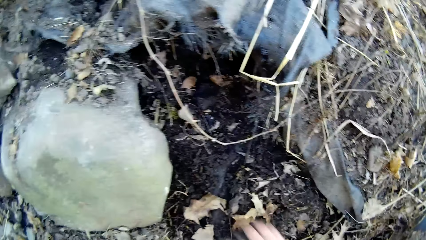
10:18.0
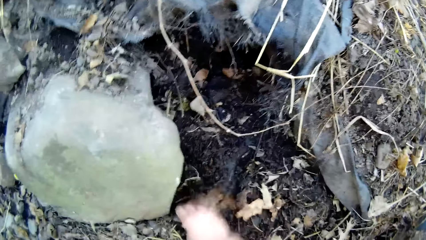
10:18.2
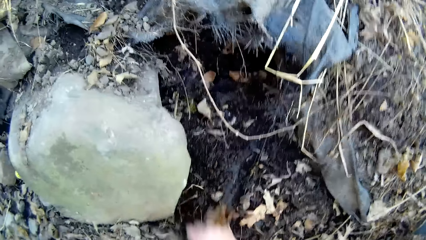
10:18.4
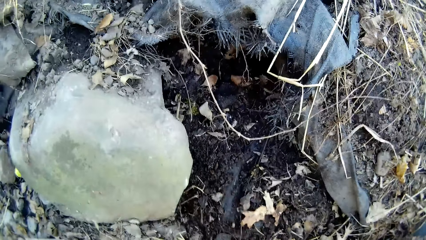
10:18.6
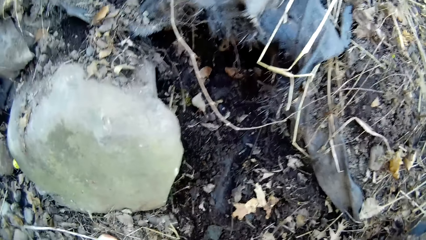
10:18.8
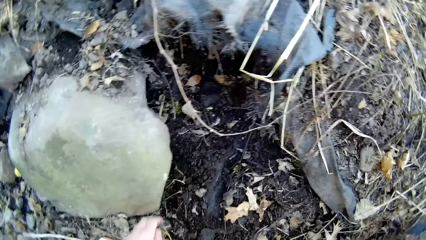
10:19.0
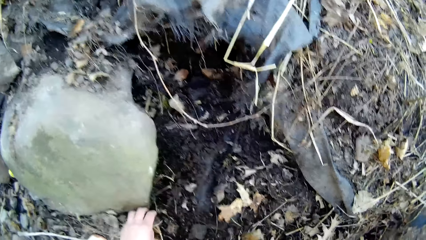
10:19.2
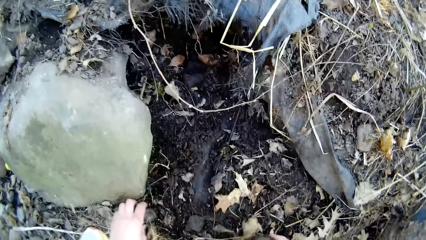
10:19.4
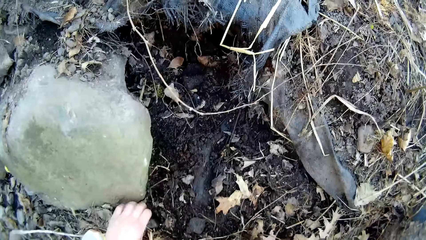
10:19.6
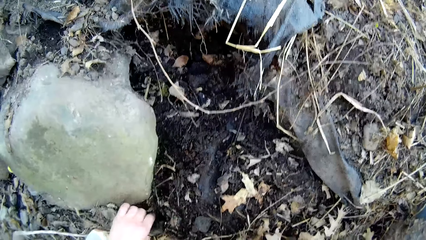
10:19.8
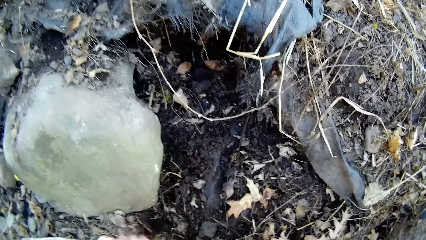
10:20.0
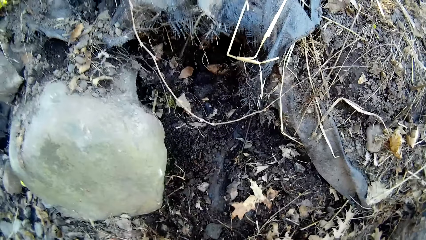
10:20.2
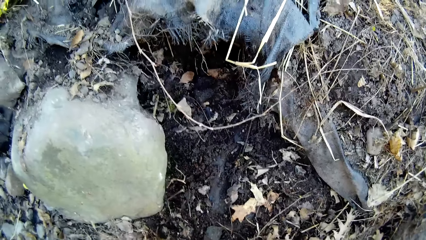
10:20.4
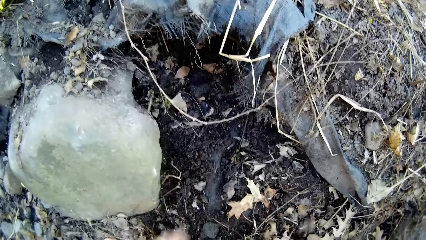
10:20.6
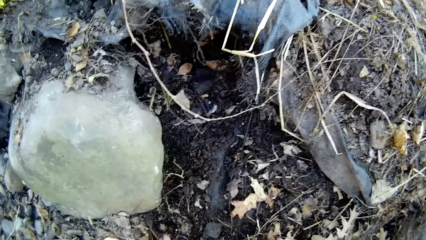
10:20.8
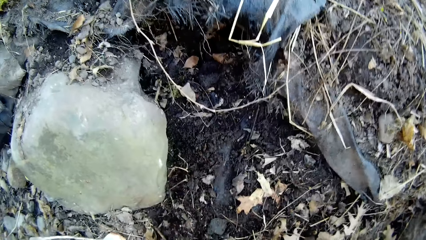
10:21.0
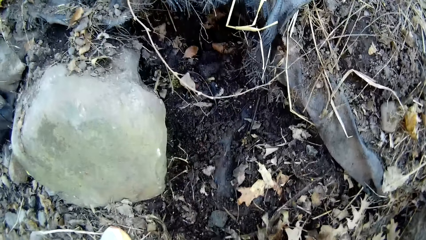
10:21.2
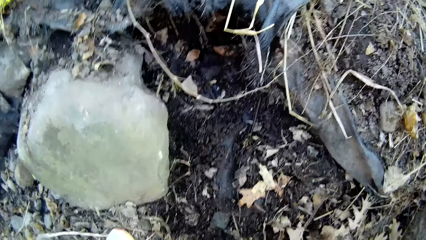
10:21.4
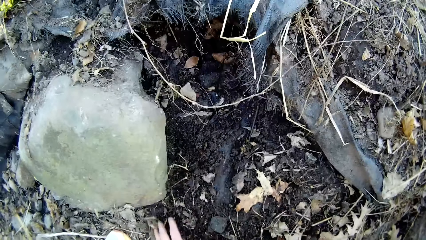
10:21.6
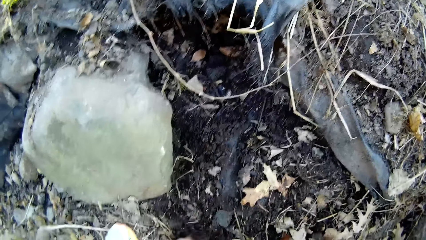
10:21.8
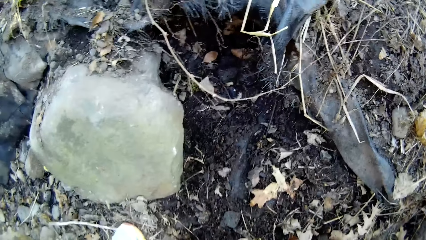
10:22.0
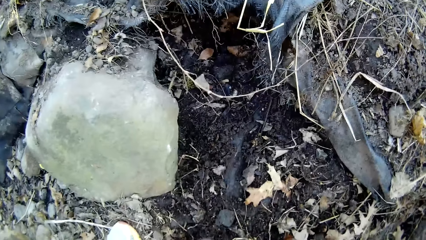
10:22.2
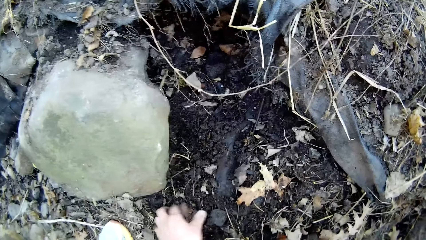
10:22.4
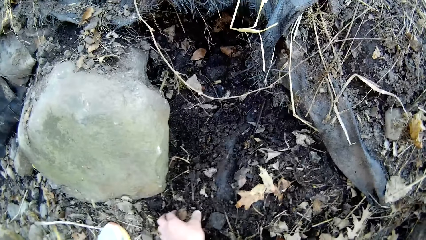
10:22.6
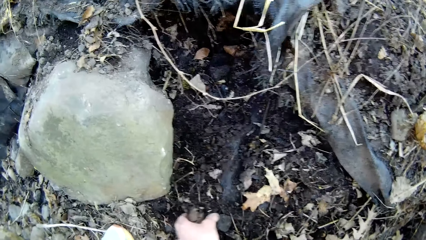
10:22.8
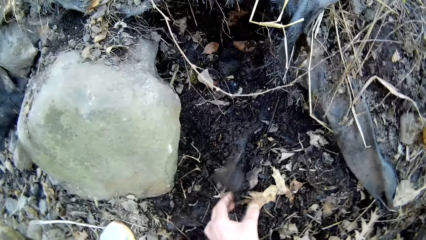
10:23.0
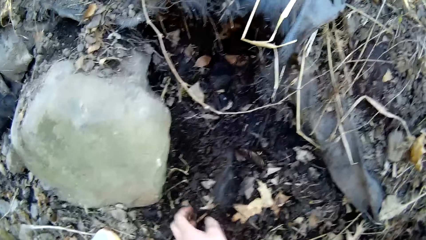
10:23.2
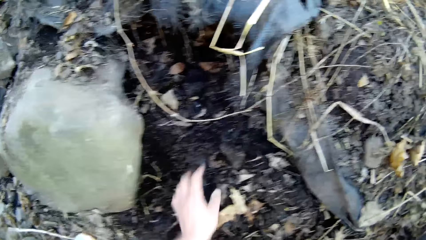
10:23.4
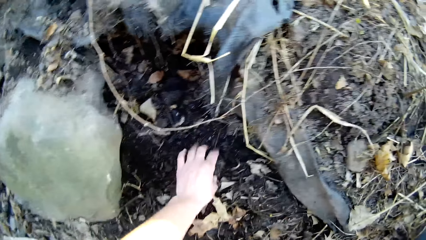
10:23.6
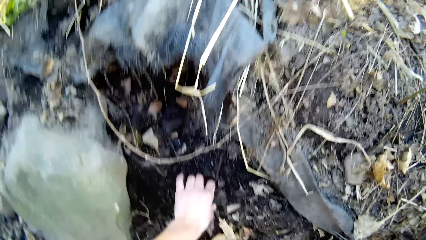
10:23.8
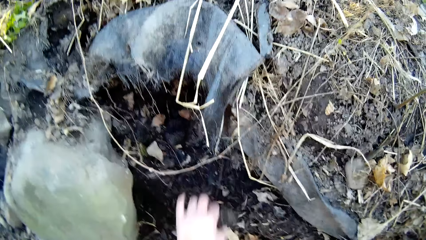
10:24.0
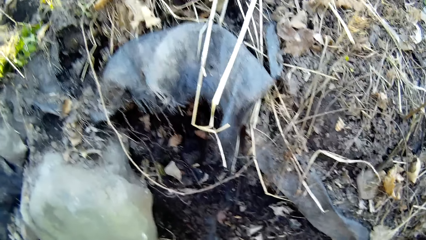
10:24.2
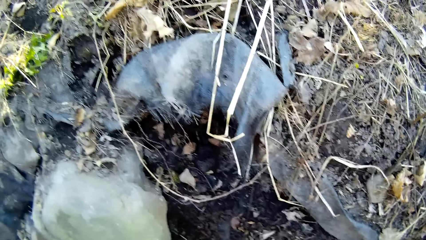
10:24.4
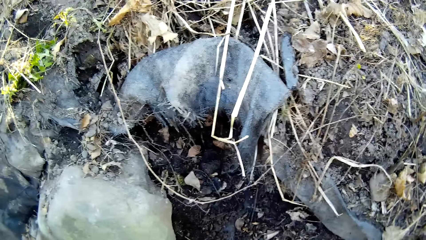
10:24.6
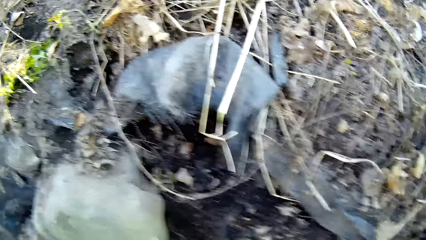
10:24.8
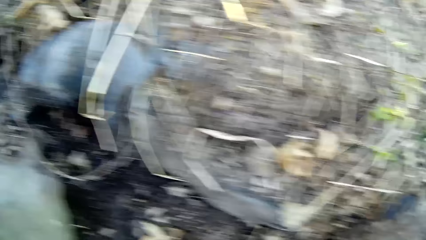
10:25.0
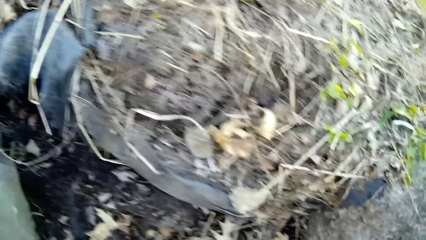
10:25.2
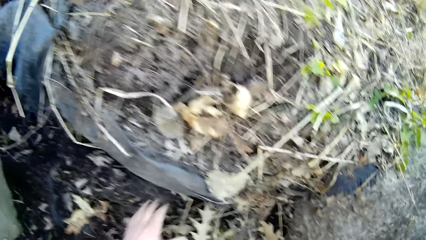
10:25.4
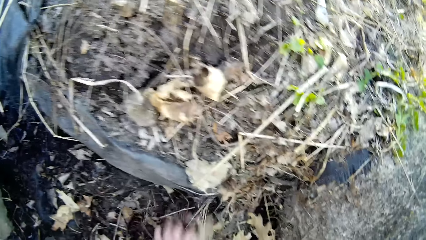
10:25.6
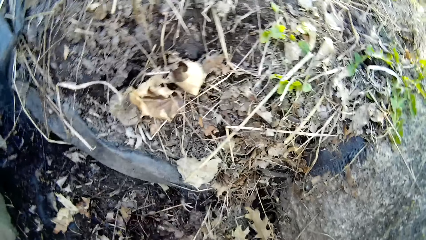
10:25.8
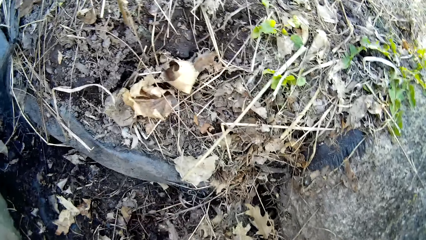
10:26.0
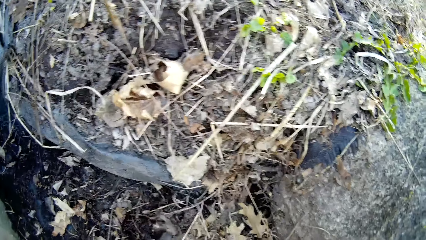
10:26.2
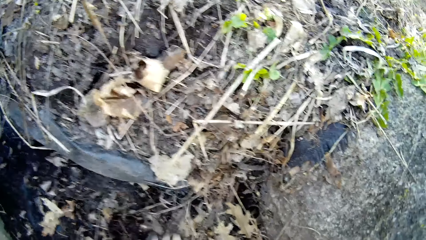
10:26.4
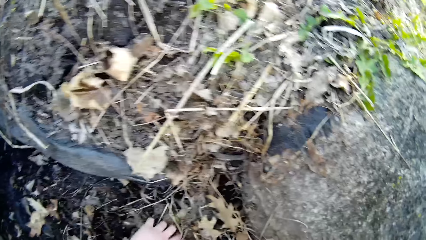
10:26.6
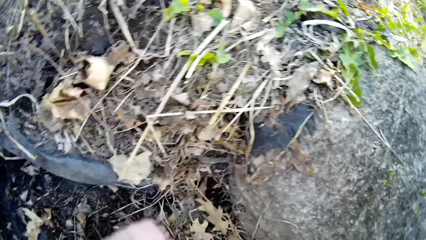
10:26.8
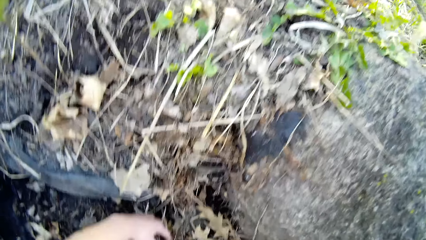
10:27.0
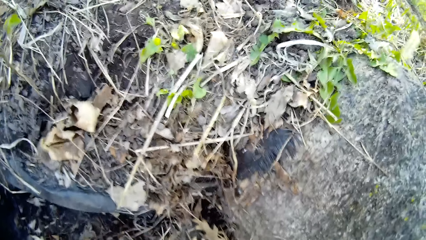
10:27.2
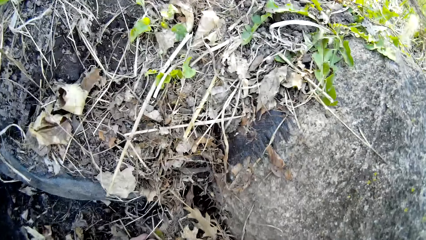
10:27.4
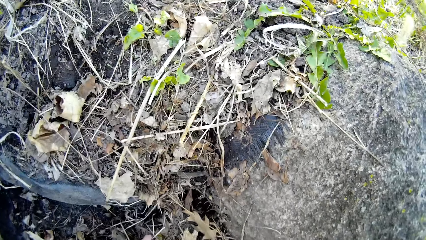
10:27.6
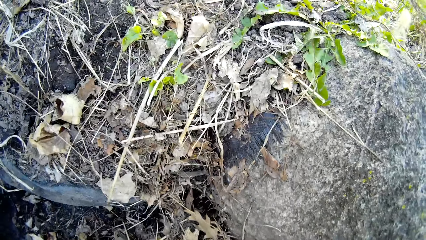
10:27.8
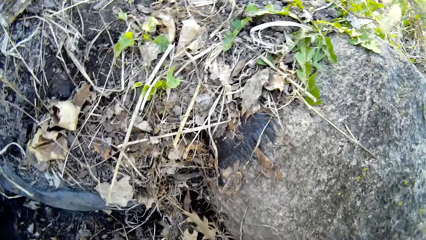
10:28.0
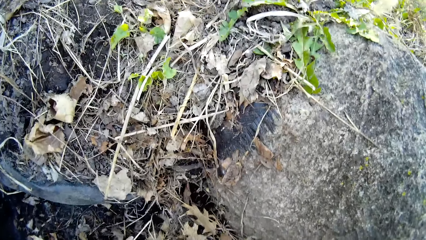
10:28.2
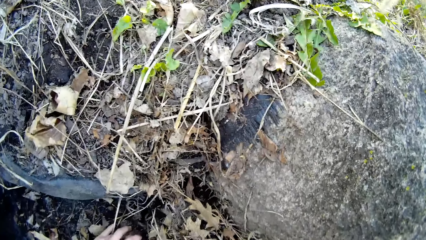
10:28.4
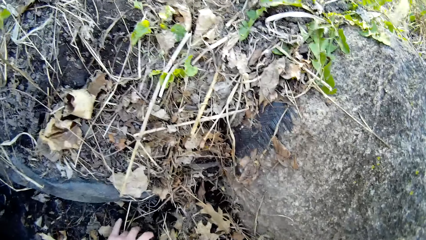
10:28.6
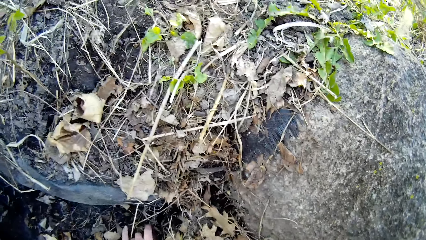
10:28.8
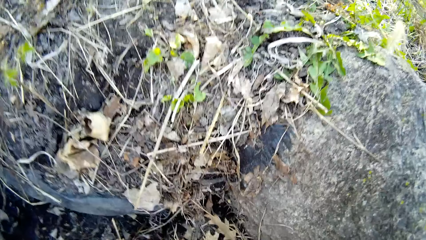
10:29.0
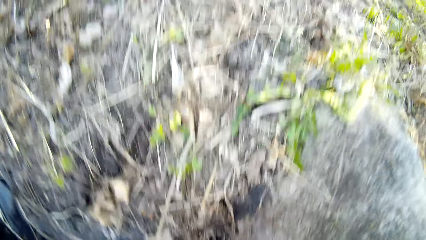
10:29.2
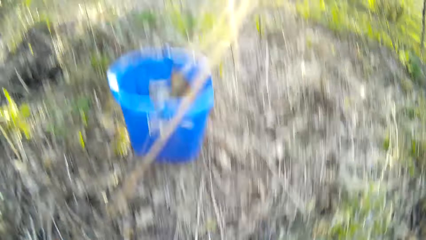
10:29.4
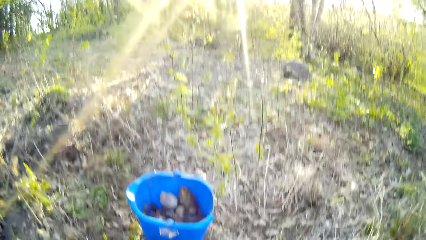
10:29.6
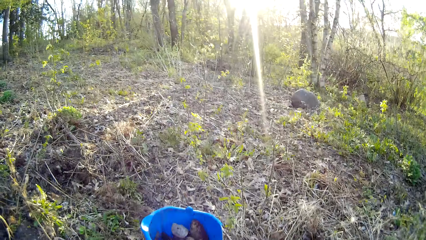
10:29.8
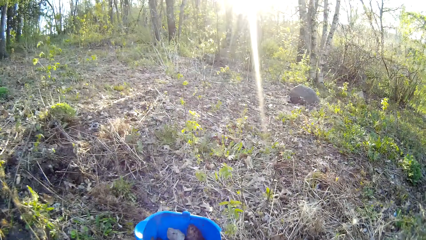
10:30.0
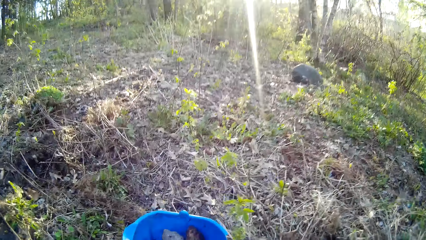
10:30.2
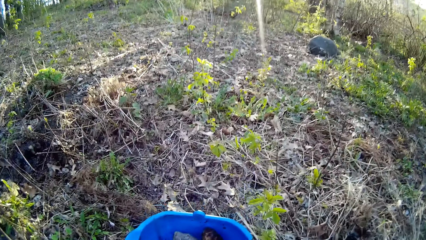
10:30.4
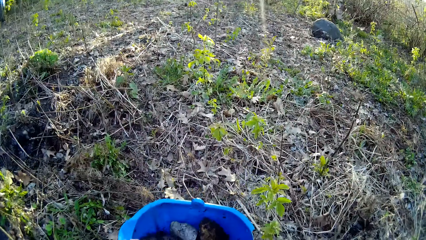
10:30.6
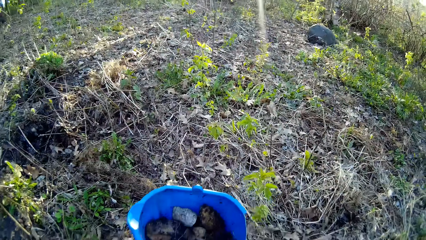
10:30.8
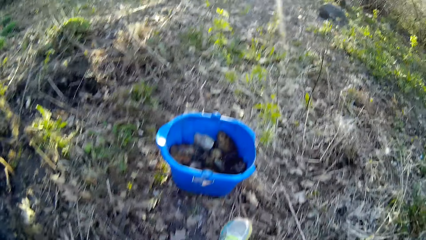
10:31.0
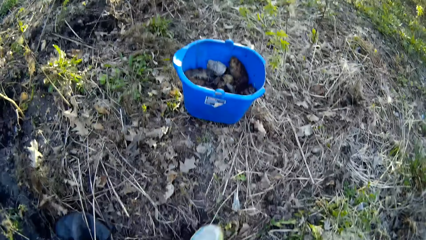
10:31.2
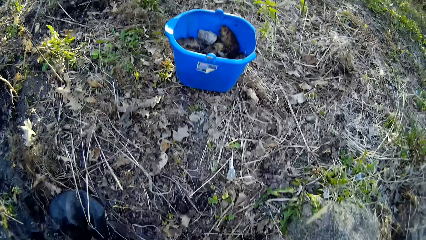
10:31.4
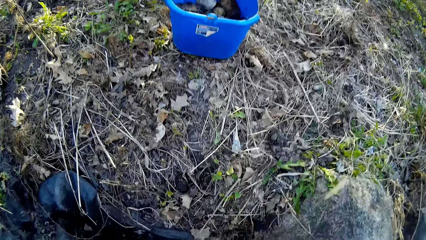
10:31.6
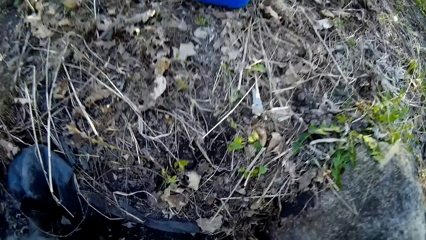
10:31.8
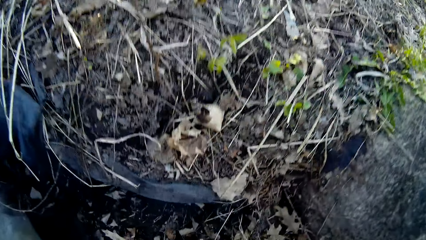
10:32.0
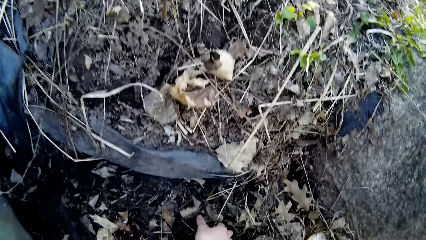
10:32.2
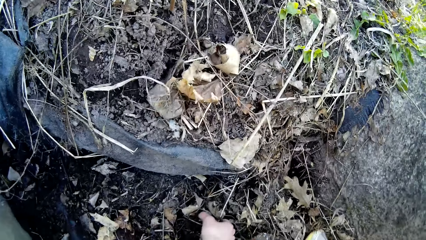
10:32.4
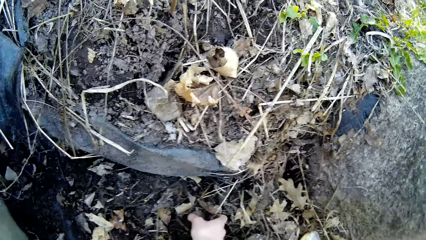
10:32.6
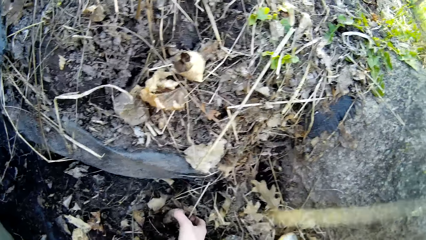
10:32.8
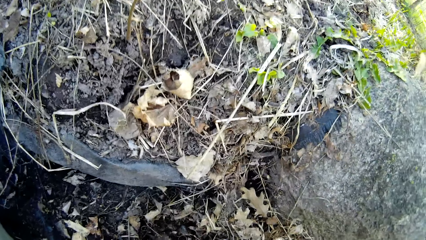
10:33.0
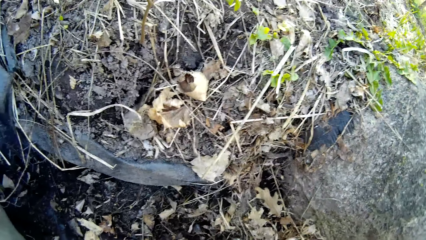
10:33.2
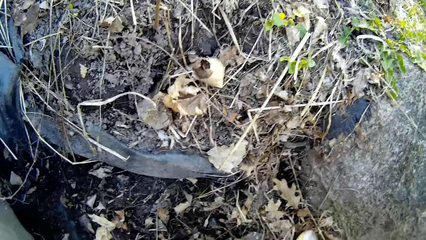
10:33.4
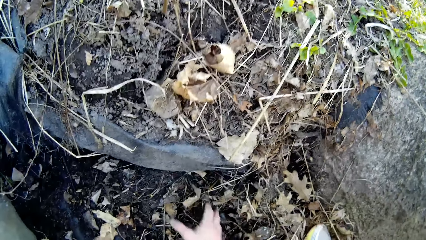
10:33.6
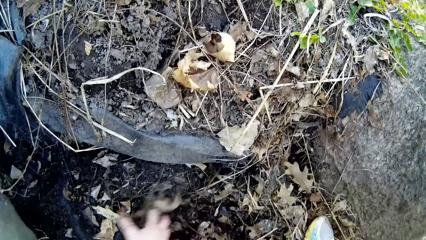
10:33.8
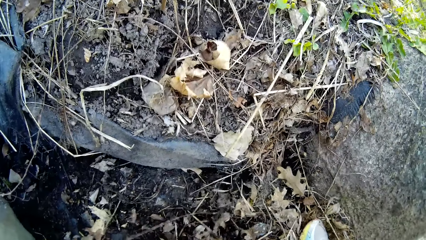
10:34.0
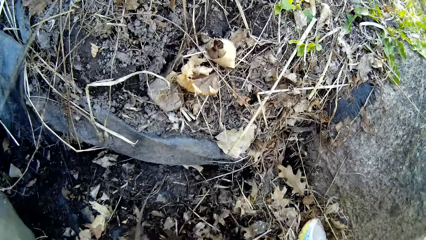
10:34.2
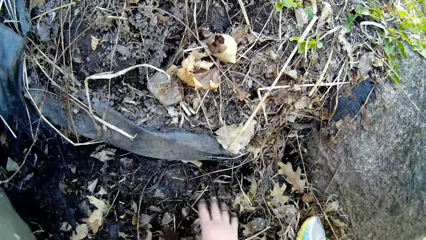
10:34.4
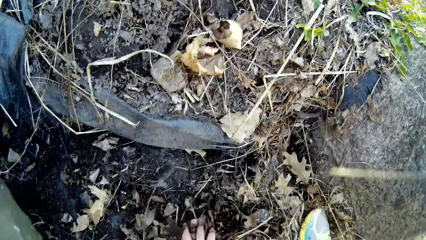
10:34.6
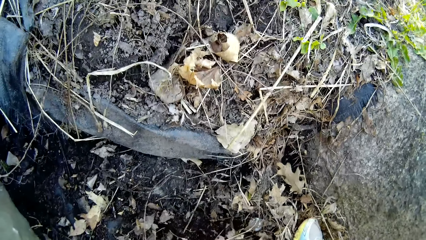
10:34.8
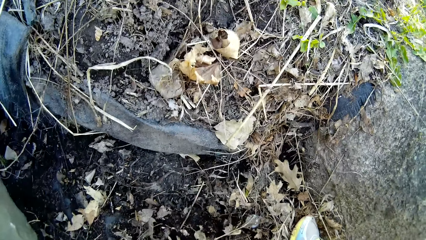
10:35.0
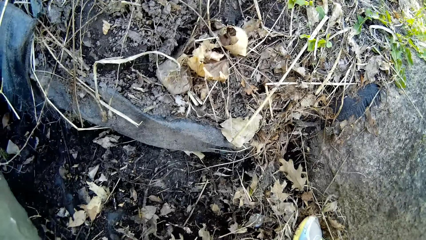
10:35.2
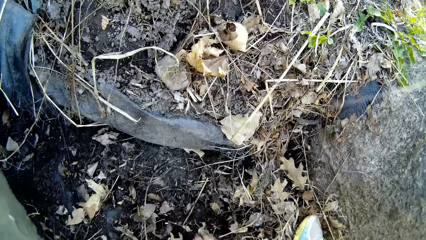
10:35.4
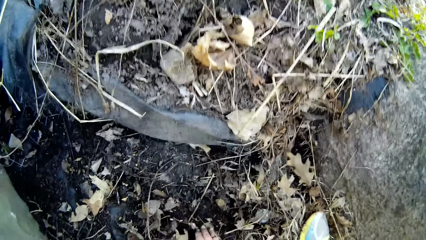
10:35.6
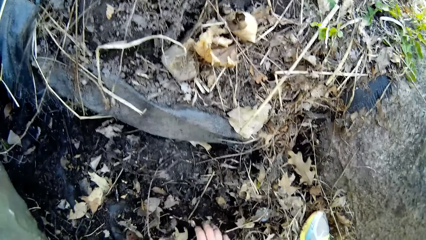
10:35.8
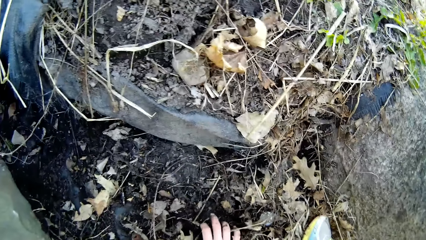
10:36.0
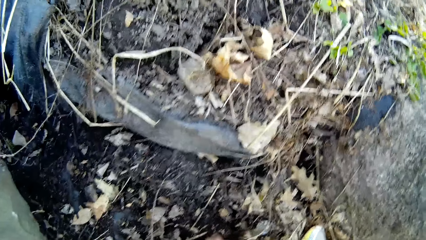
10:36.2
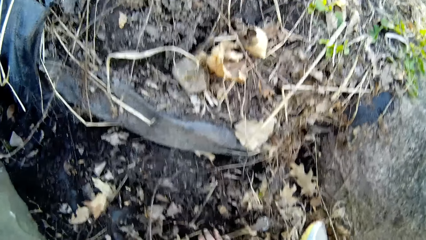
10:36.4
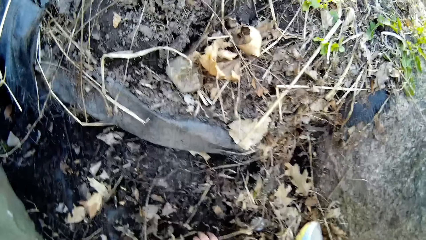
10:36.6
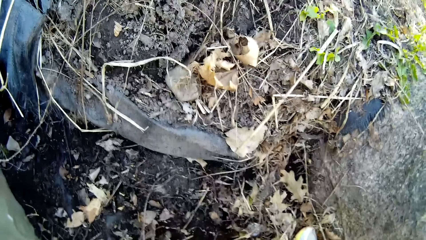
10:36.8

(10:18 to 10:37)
The camera wearer picks a piece of stone from the ground with his left hand. He clears dry leaves on the ground with his right hand. He forces the piece of stone out from the soil with his left hand. He picks the piece of stone from the ground with his left hand. He clears the dry leaves on the ground with his left hand. He picks the piece of stone from the ground with his left hand. He throws the piece of stone into the bucket with his left hand. He picks the piece of stone from the ground with his right hand. He clears the dry leaves on the ground with his right hand.
